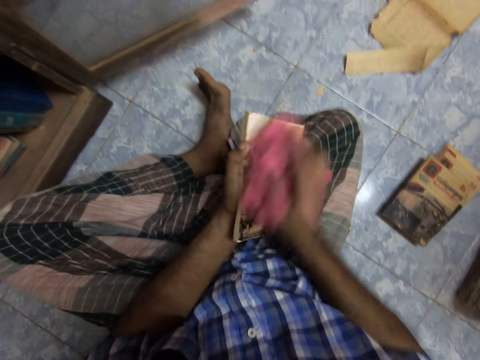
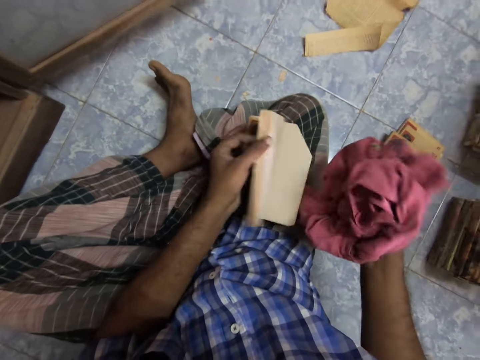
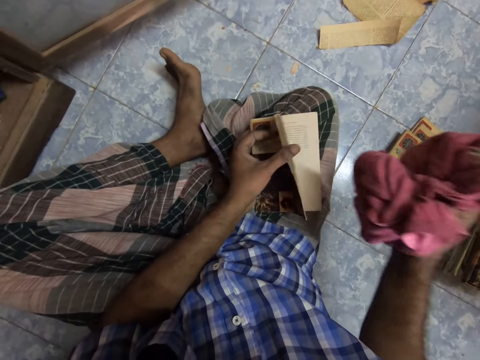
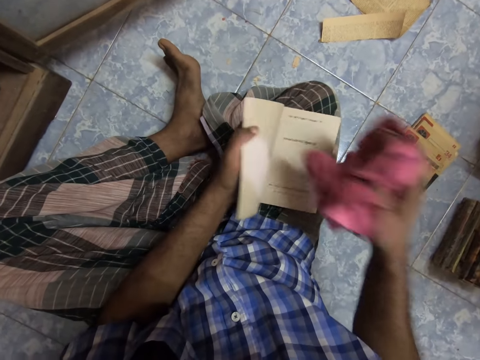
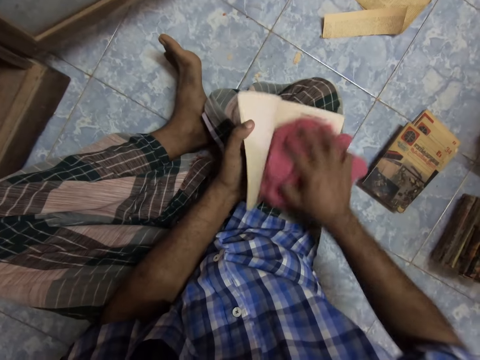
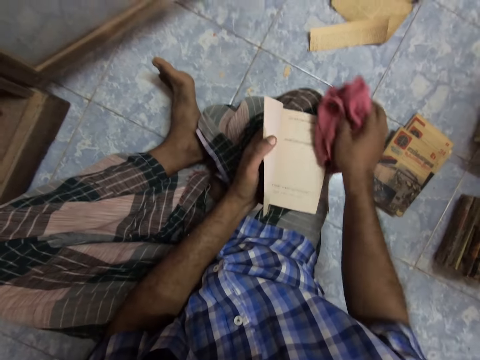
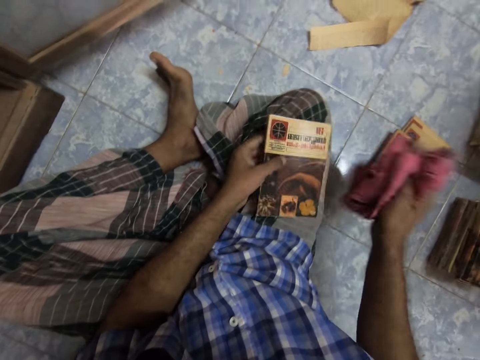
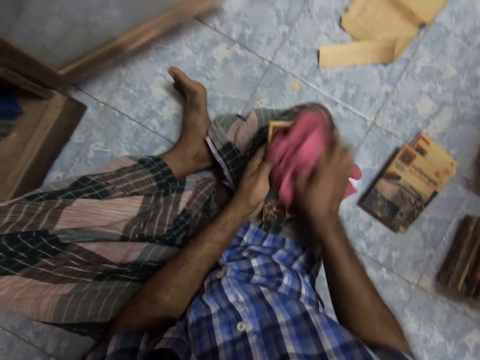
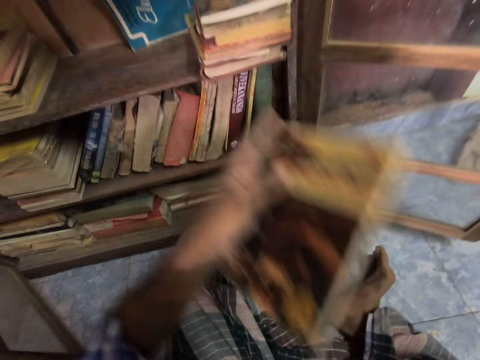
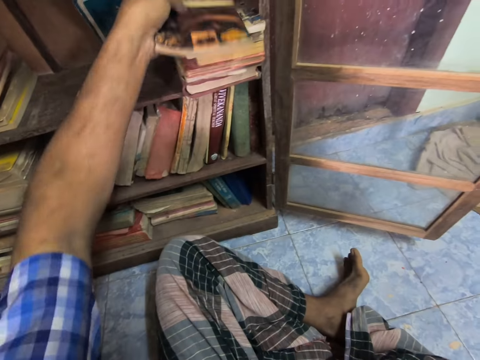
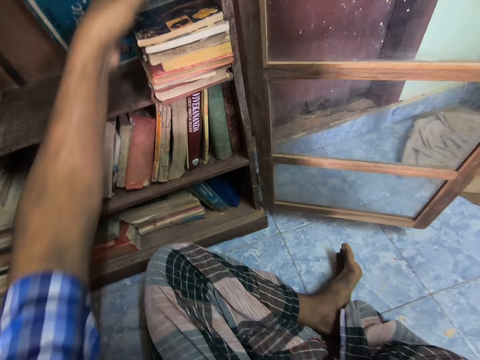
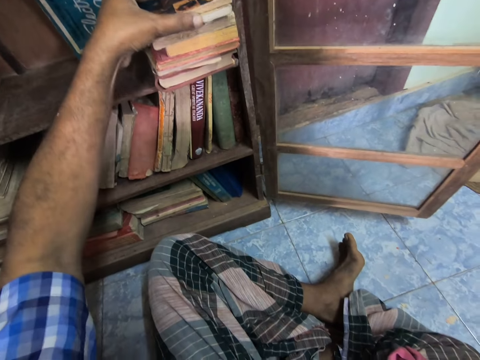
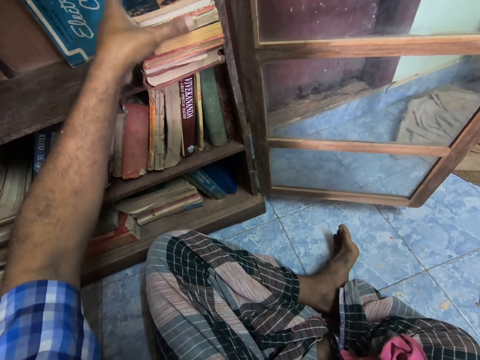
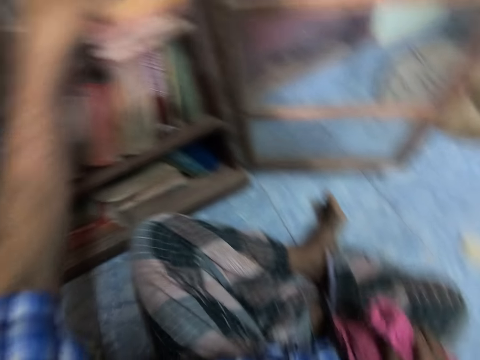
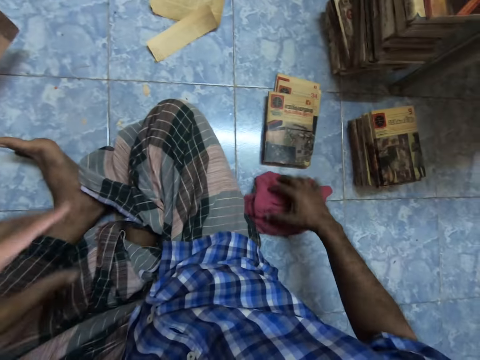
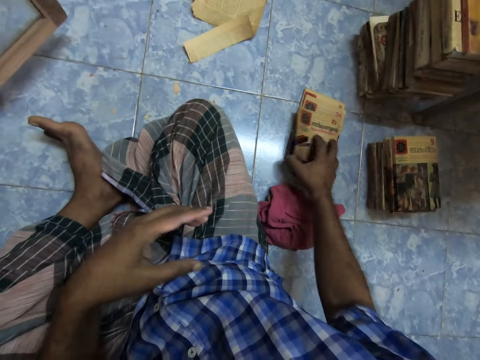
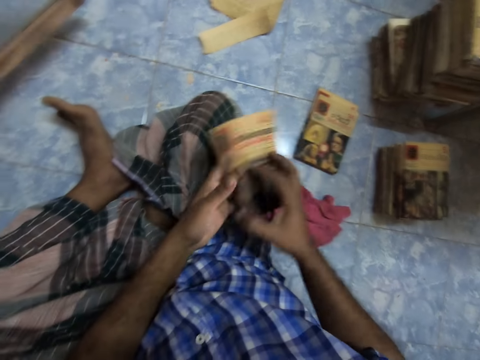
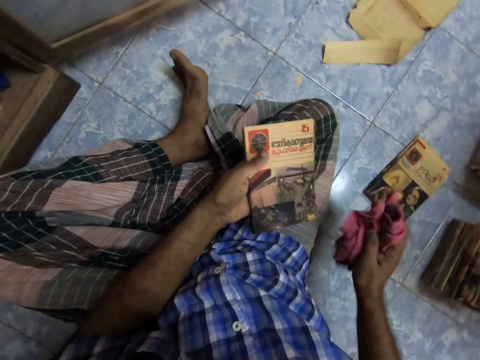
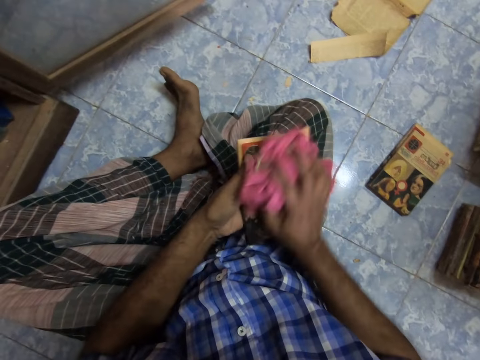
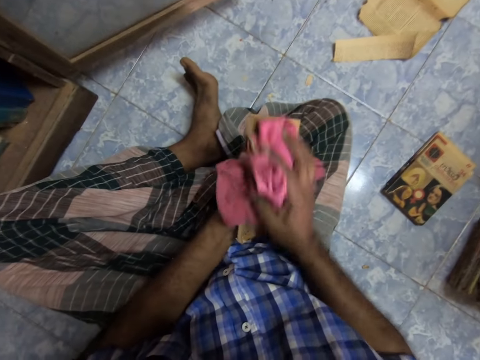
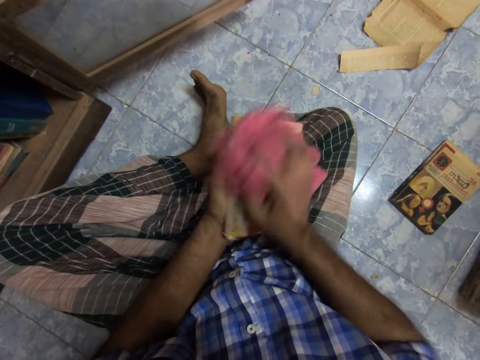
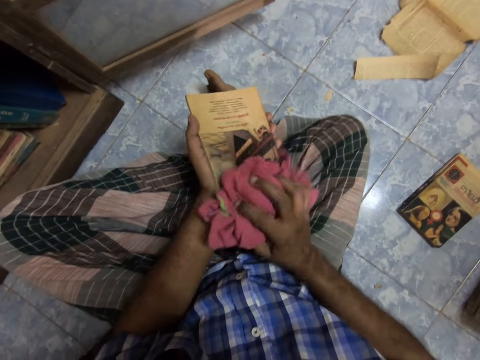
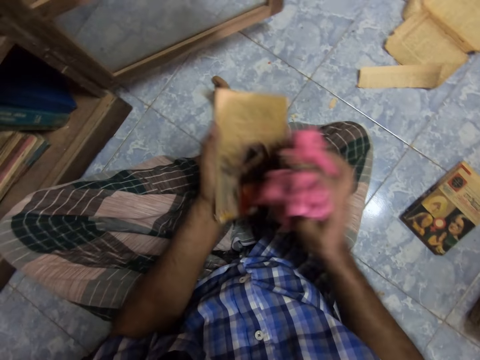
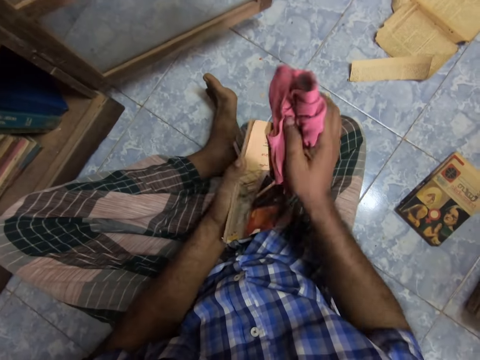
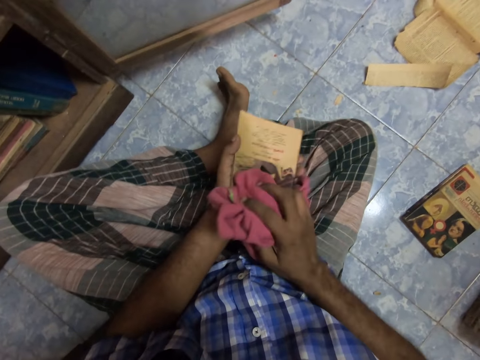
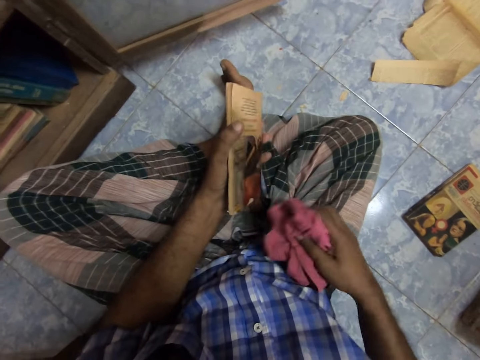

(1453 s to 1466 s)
The camera wearer wipes the book with the rug cloth. They flip pages of the book. They wipe the book with the rug cloth. They arrange the book in the cabinet. They put the rug cloth on the floor. They pick up the book. They pick up the rug cloth from the floor. They wipe the book with the rug cloth. They wipe the book with the rug cloth again.

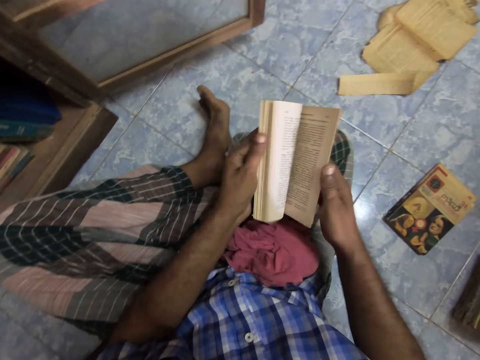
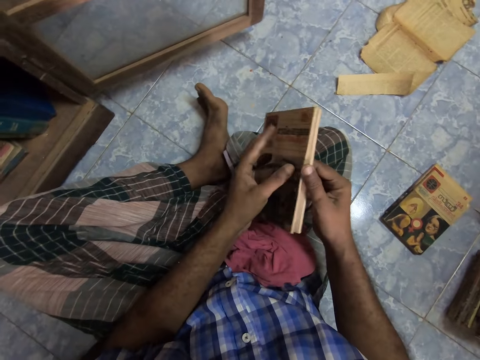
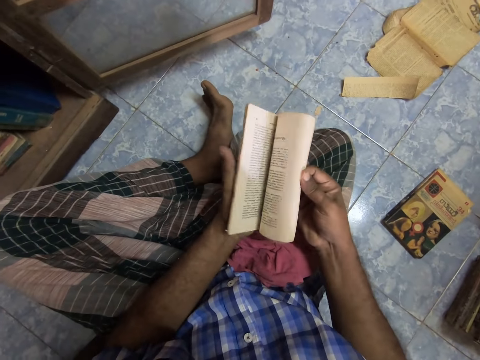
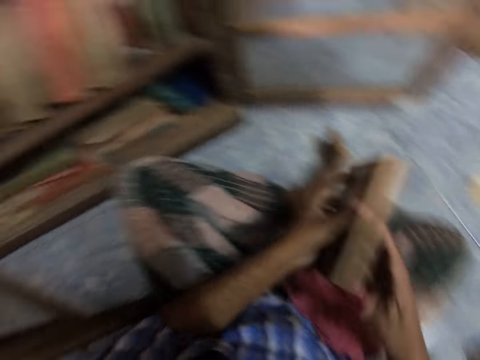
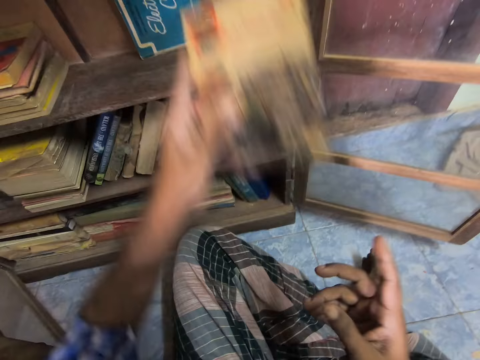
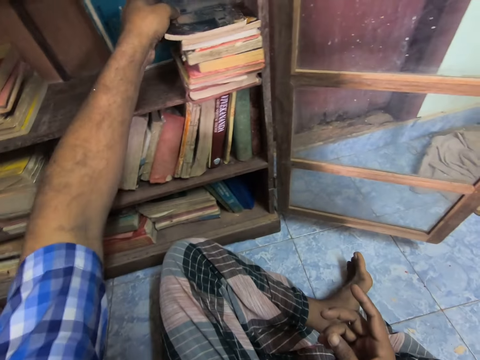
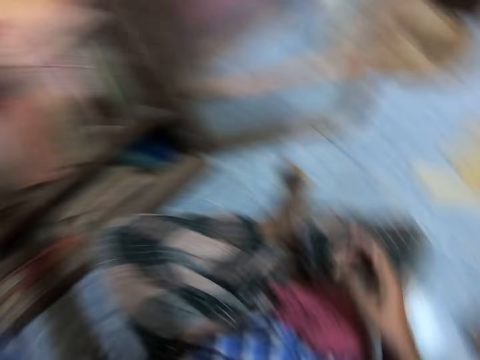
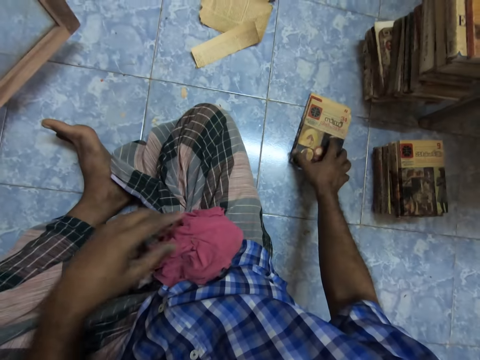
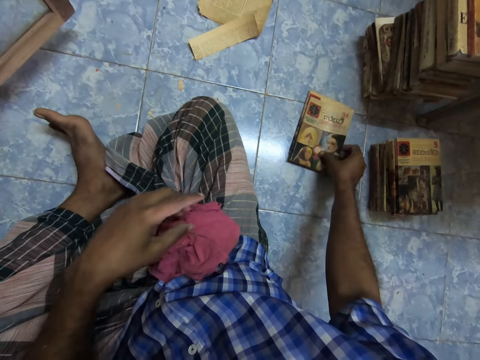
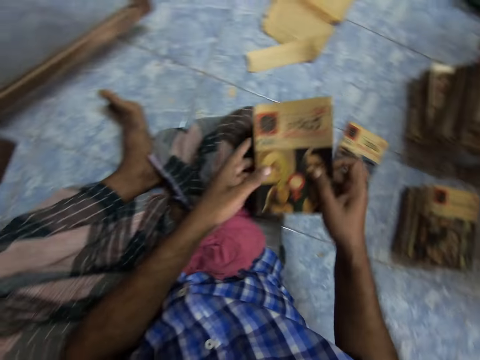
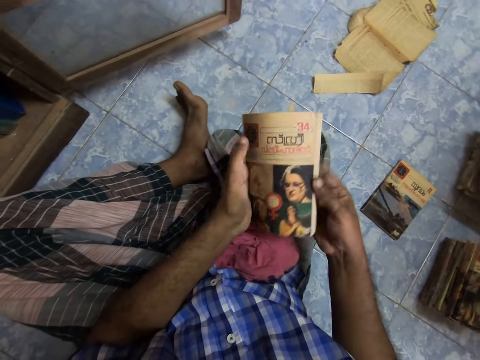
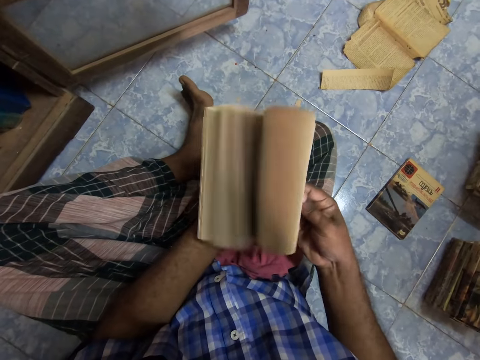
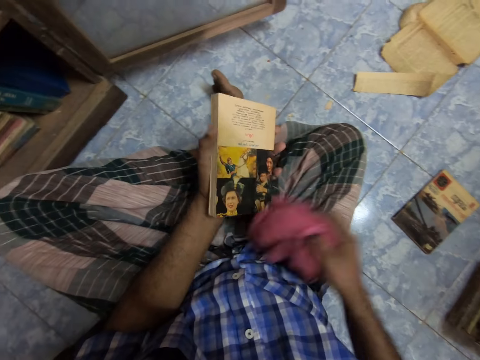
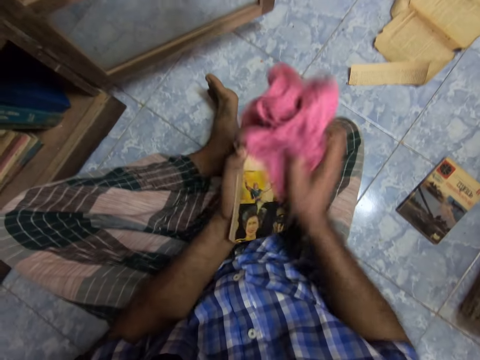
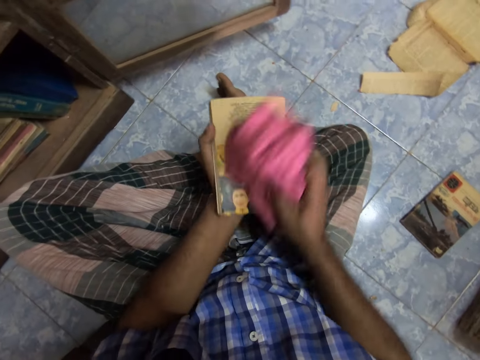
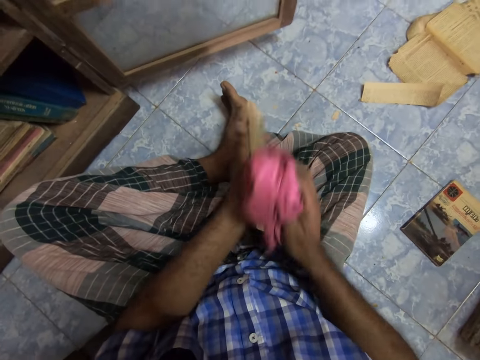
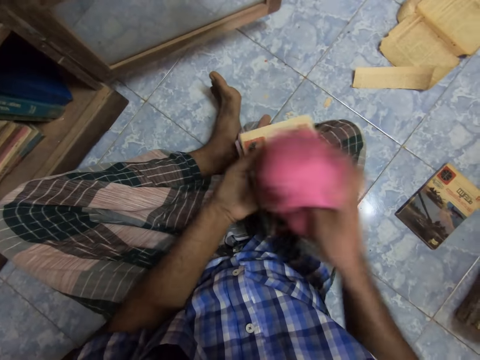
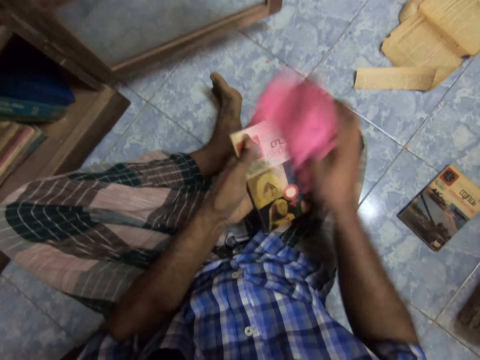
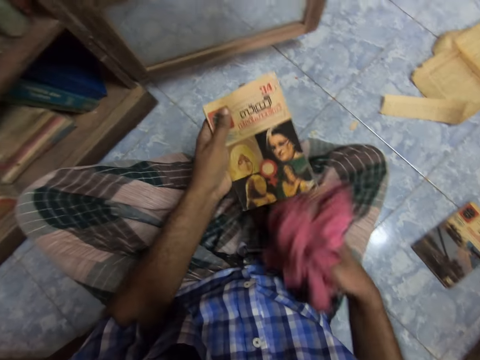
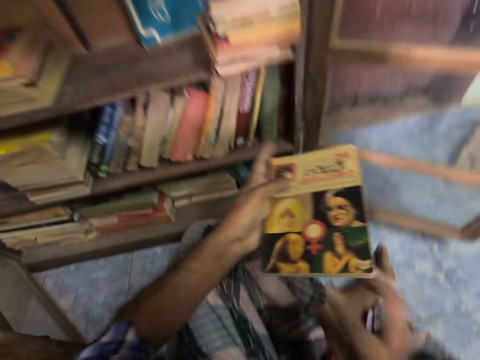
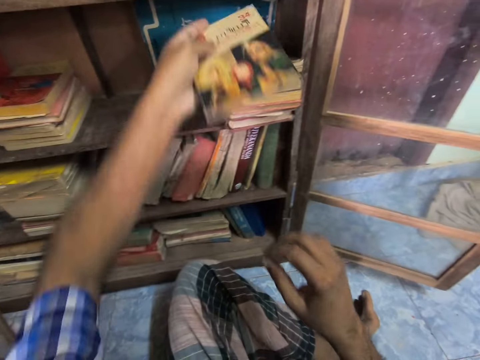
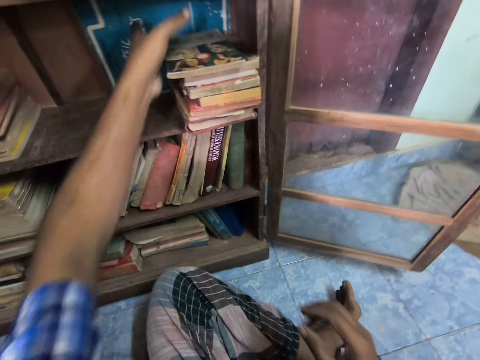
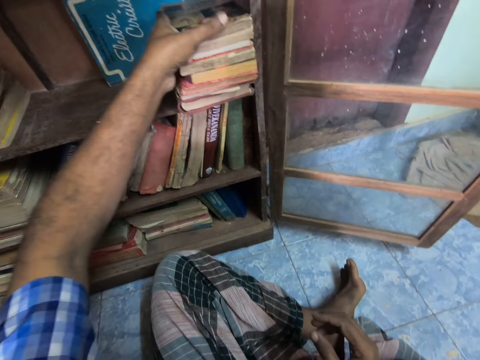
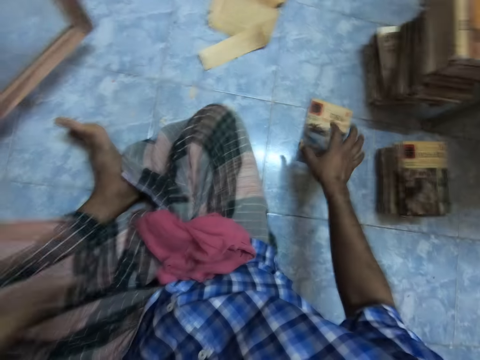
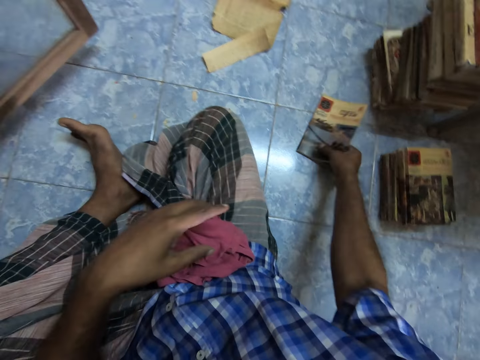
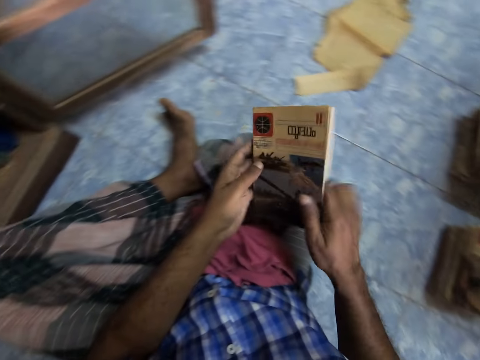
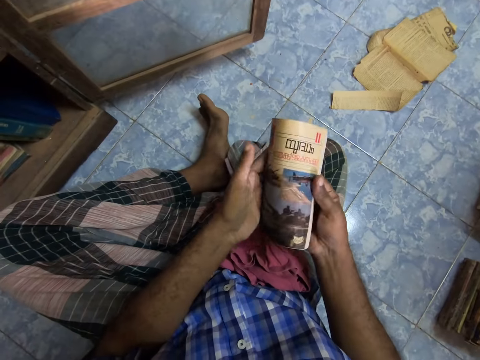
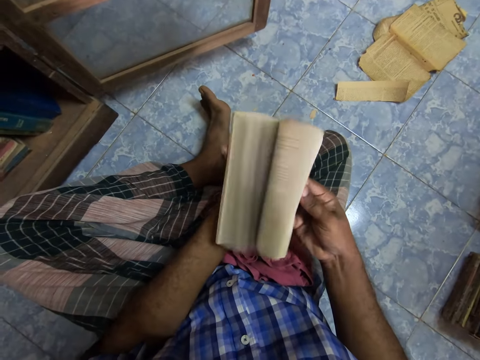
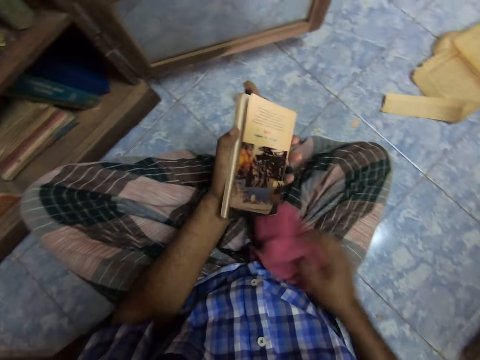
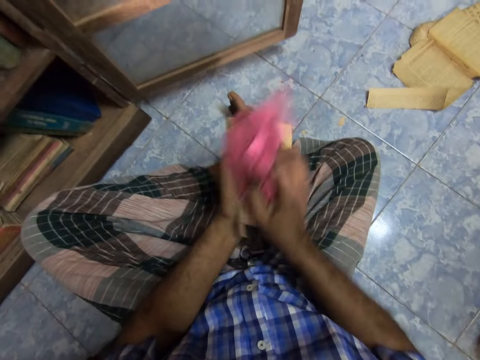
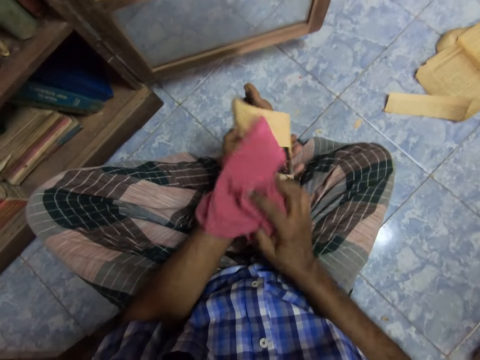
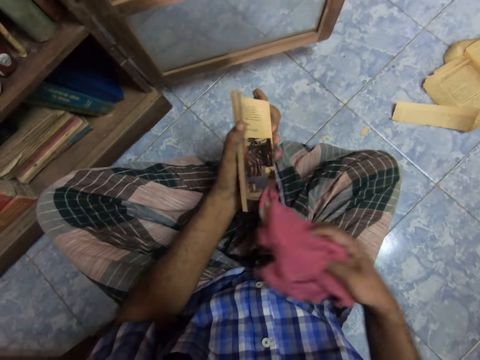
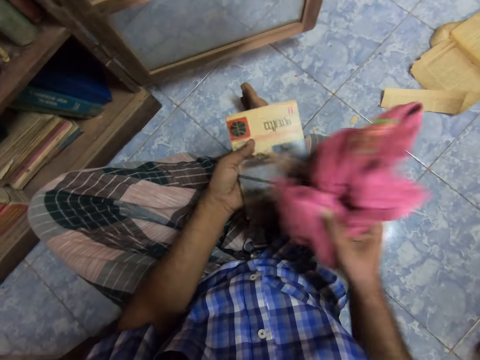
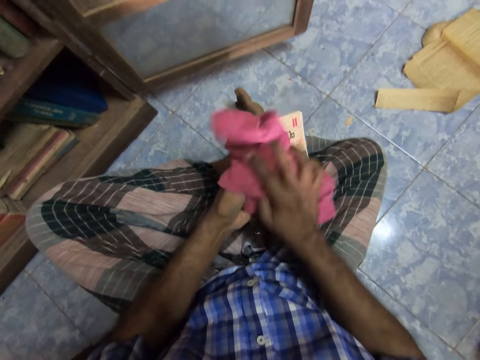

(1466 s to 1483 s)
The camera wearer flips pages of the book. He puts the rug cloth on his thigh. He flips pages of the book. He flips pages of the book again. He arranges the book in the cabinet. He picks up the book. He flips pages of the book. He picks up the rug cloth from the thighs. He wipes the book with the rug cloth. He wipes the book with the rug cloth again. He drops the cloth on the thigh. He arranges the book in the cabinet. He picks up the book. He flips pages of the book. He picks up the rug cloth from the thighs. He wipes the book with the rug cloth. He wipes the book with the rug cloth again.
